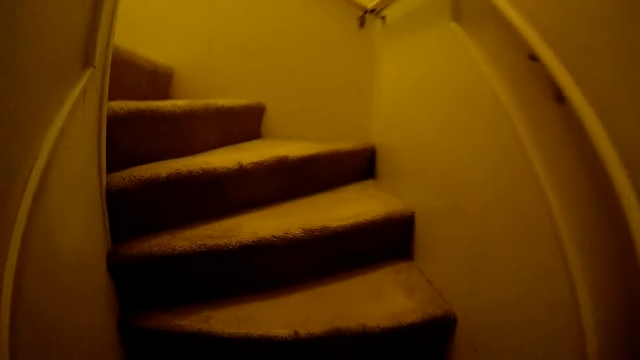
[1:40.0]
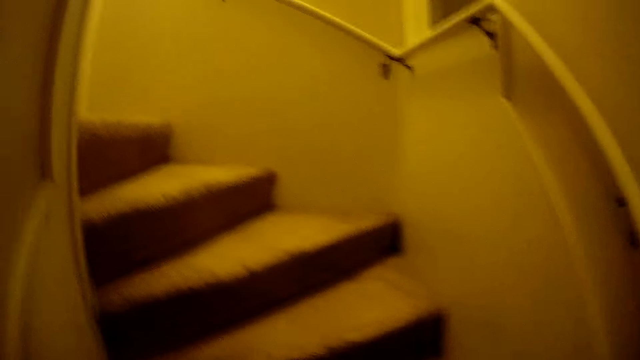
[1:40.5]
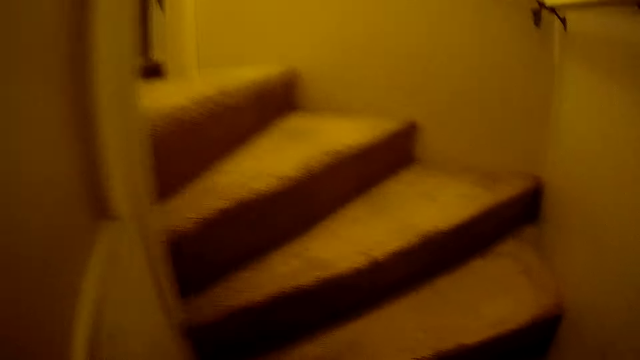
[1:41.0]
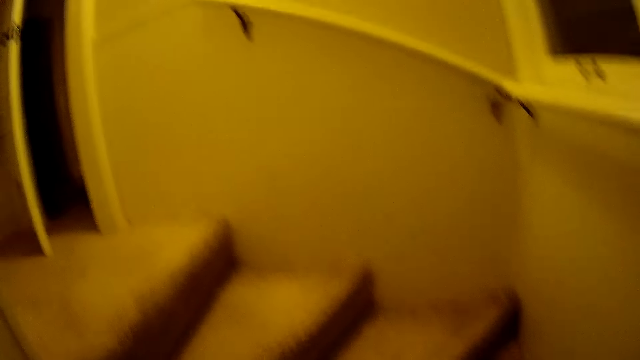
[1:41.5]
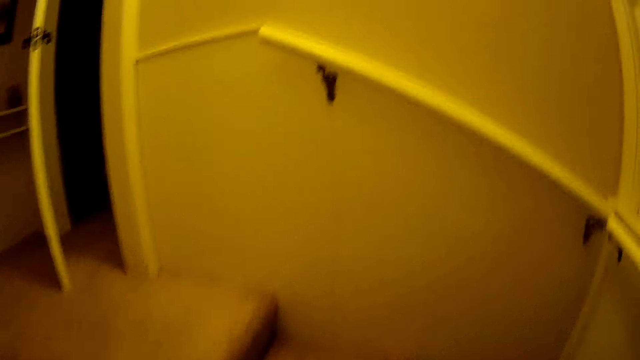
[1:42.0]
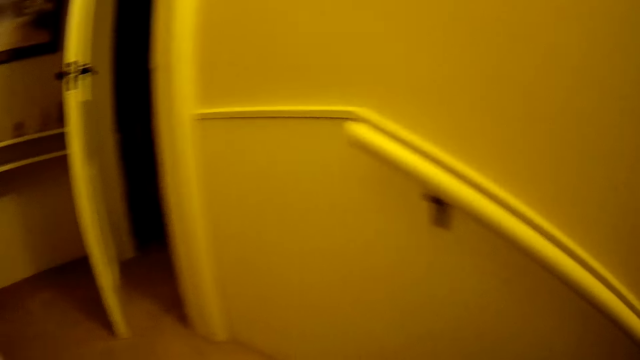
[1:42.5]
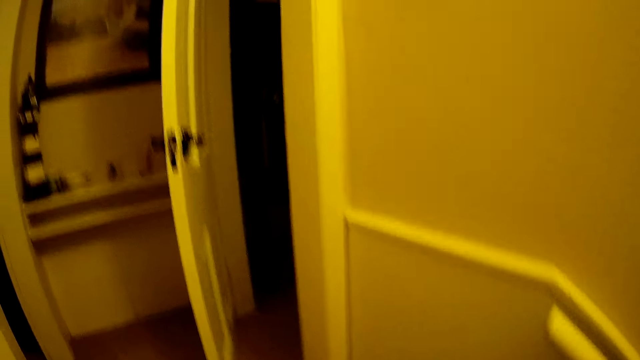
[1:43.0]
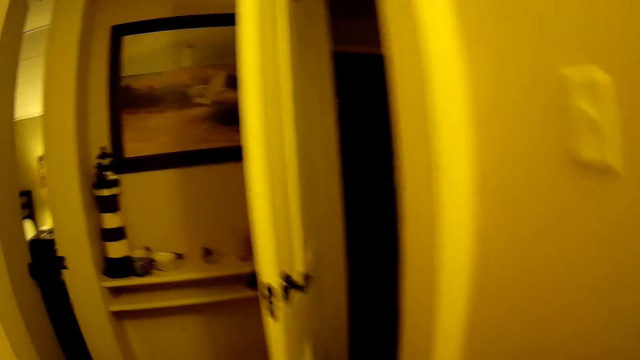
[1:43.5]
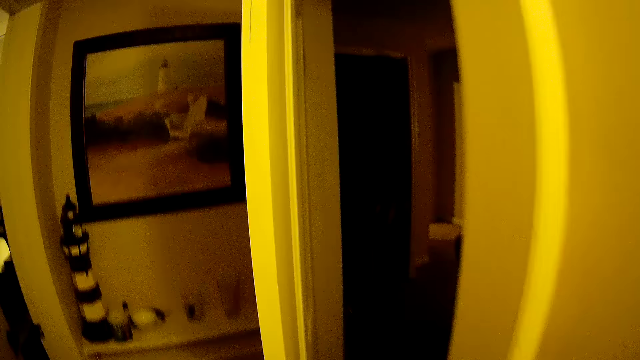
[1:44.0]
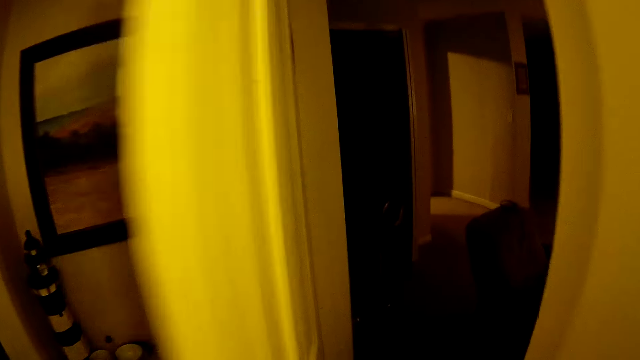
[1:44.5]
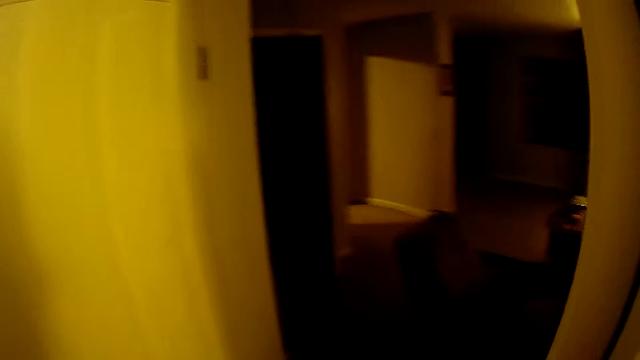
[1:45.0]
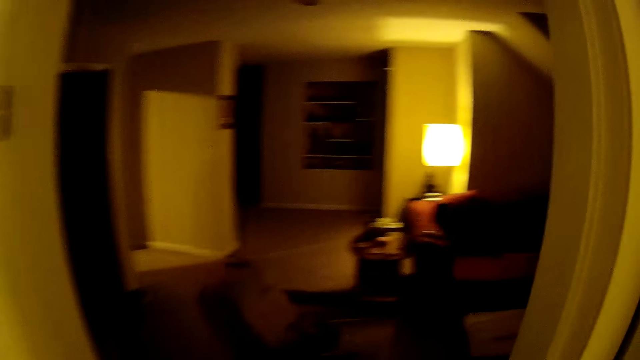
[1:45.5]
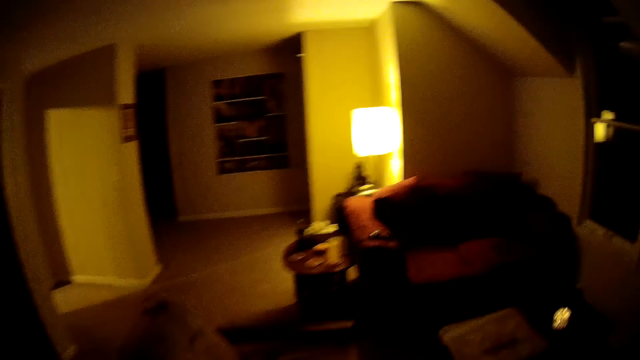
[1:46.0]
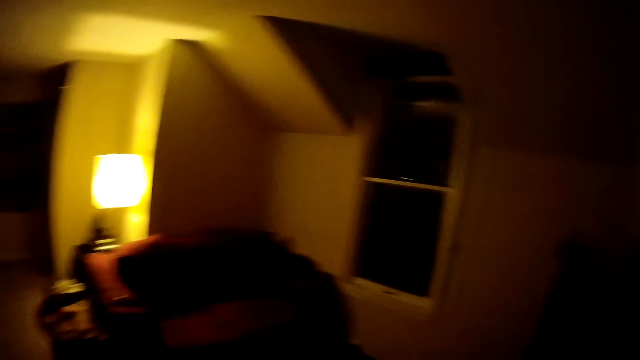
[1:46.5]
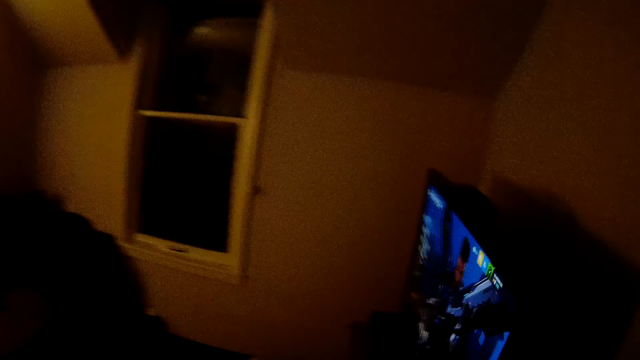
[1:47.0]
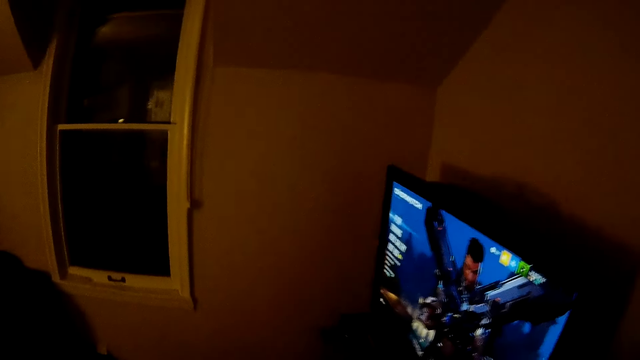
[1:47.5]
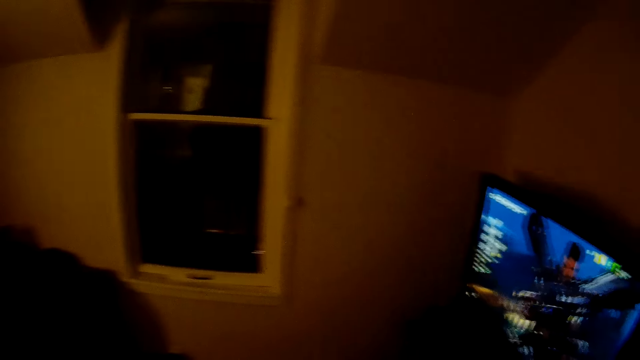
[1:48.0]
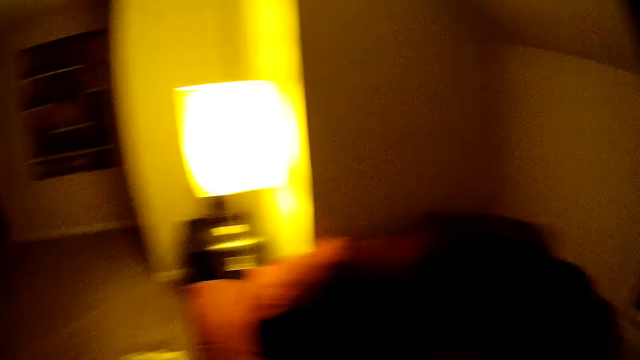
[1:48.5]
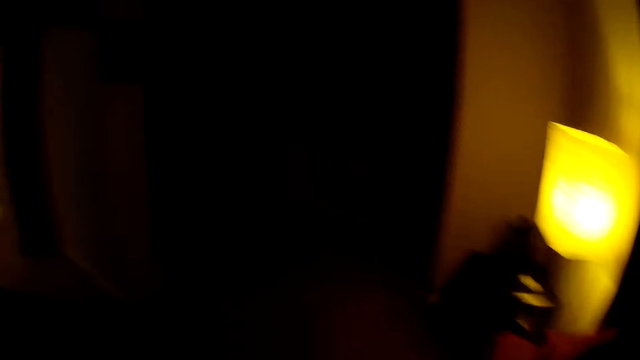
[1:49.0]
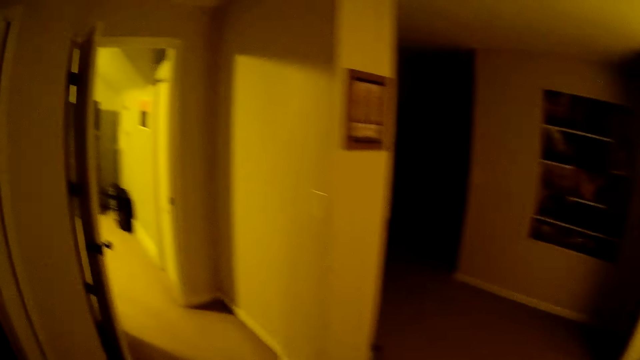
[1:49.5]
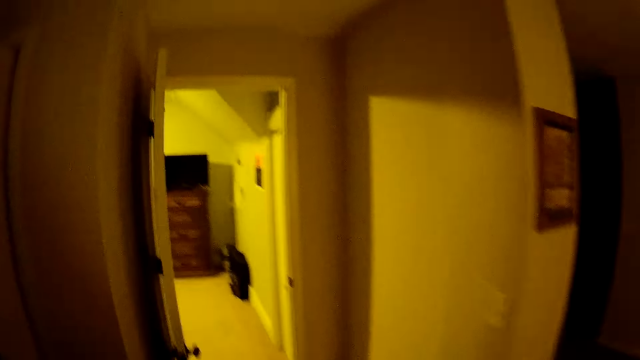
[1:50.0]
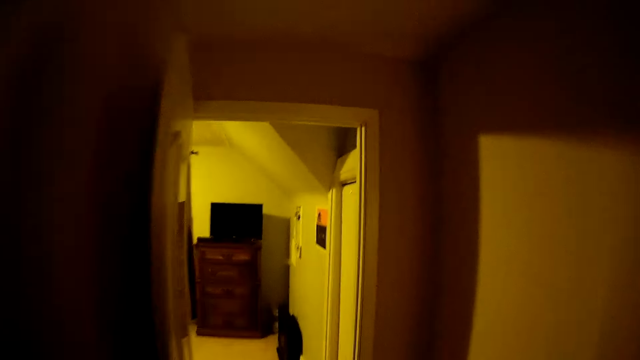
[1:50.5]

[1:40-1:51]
The camera wearer opens the door. They walk in the room.

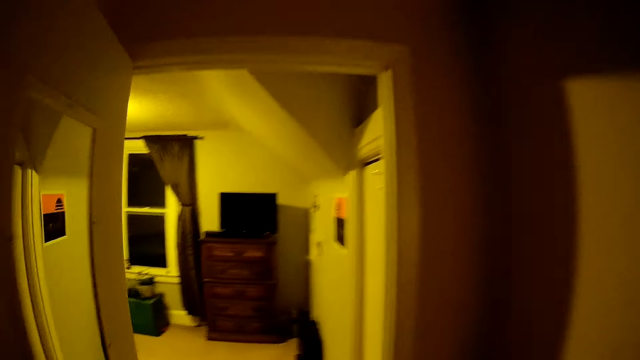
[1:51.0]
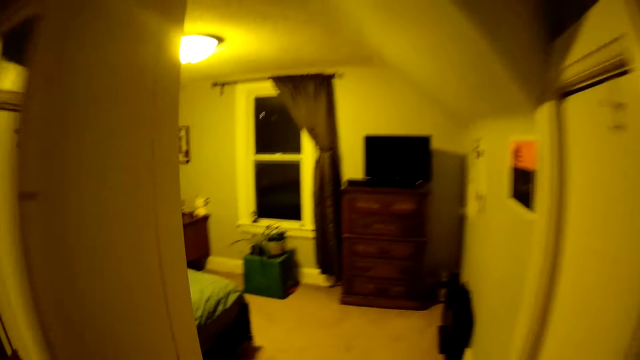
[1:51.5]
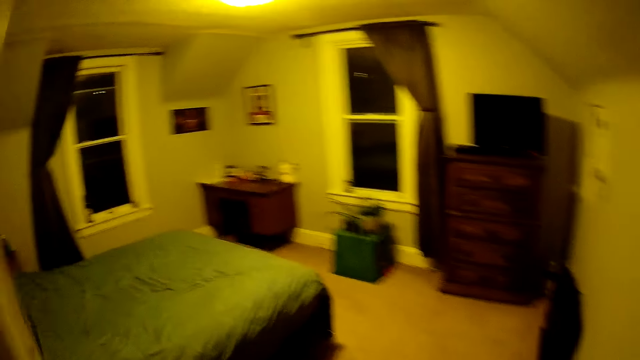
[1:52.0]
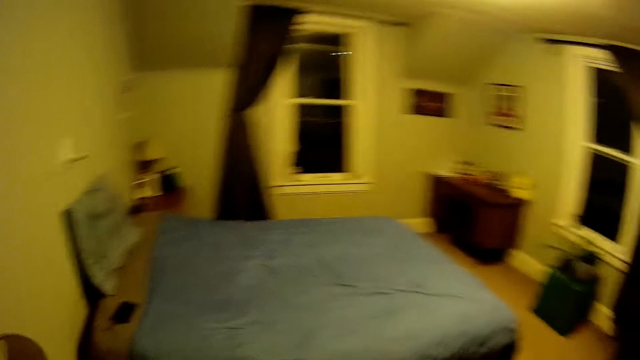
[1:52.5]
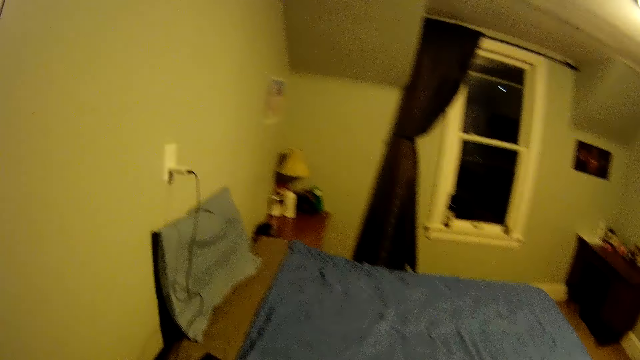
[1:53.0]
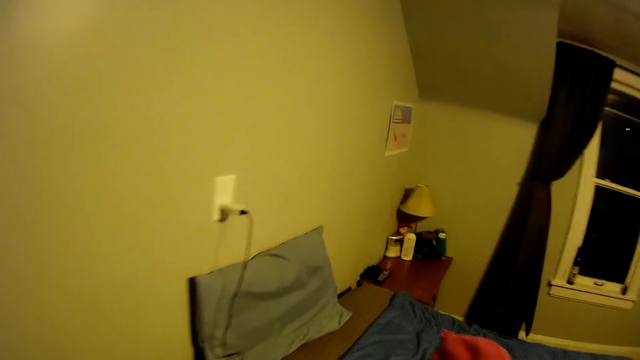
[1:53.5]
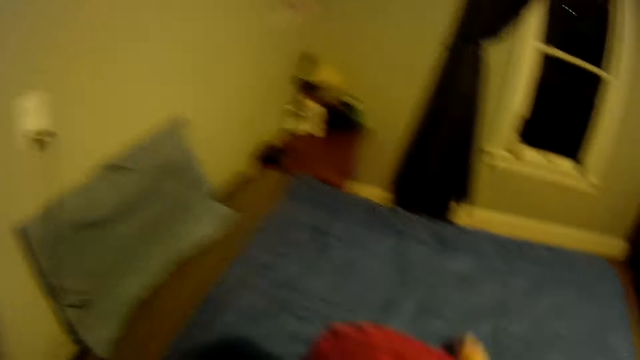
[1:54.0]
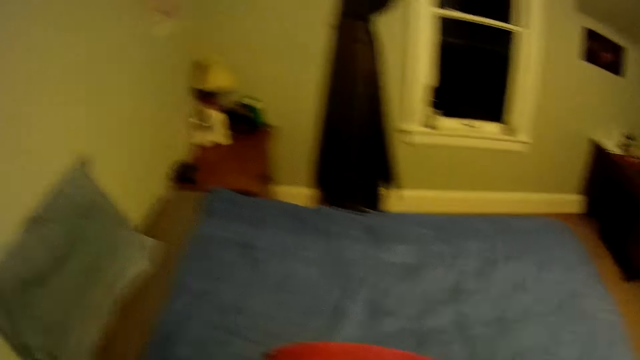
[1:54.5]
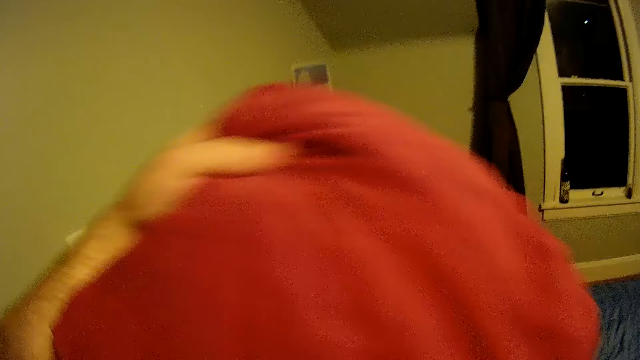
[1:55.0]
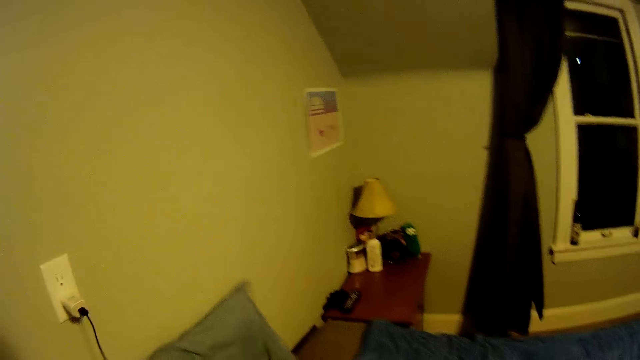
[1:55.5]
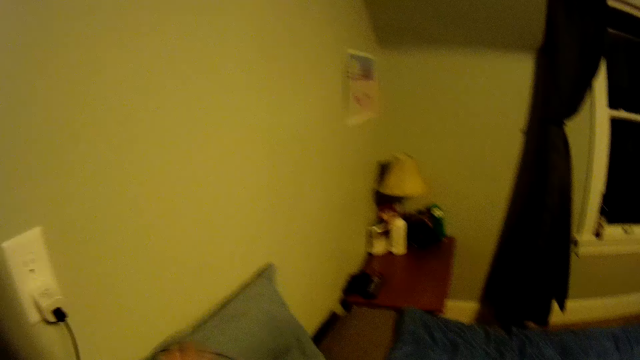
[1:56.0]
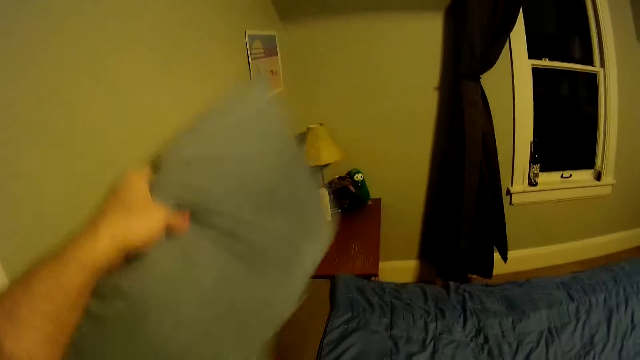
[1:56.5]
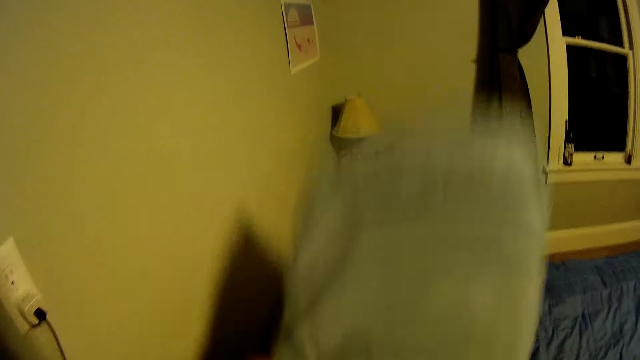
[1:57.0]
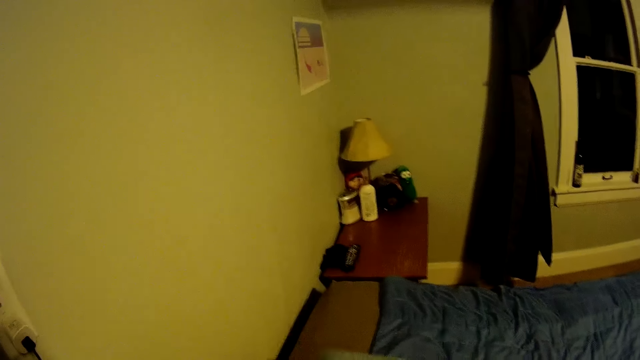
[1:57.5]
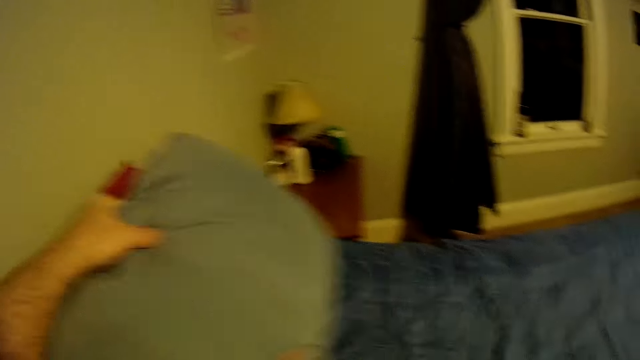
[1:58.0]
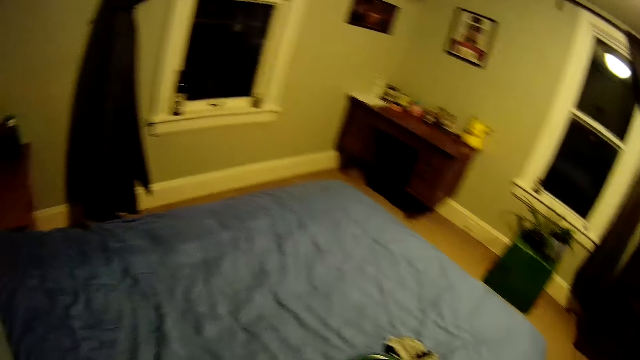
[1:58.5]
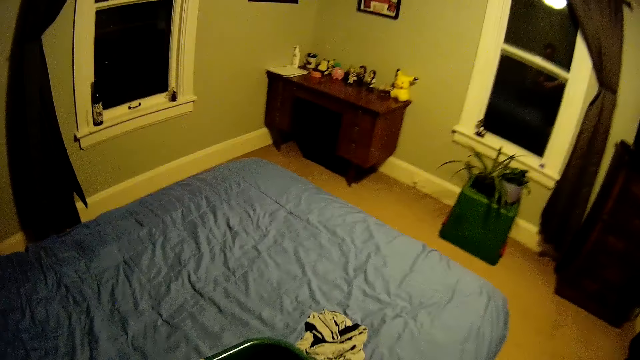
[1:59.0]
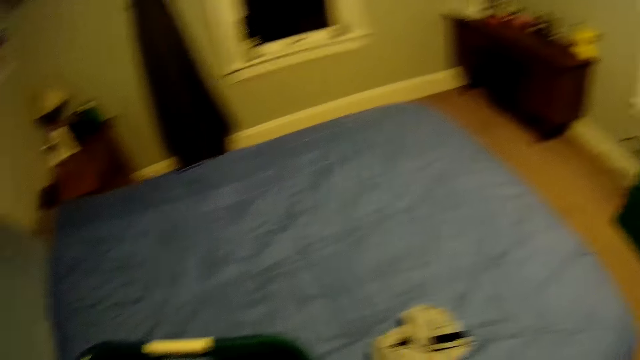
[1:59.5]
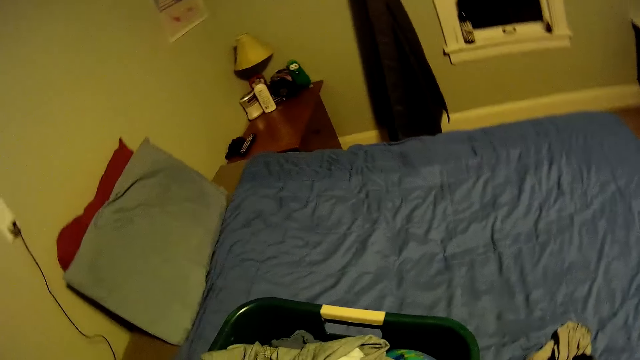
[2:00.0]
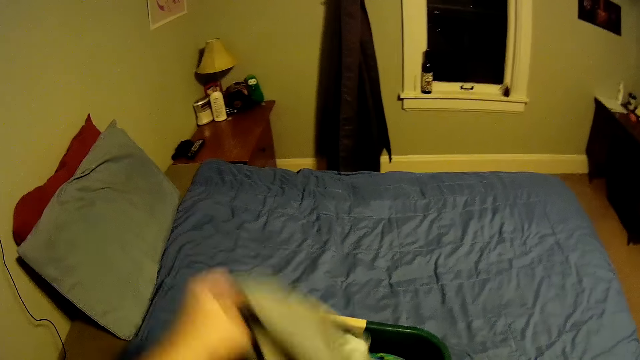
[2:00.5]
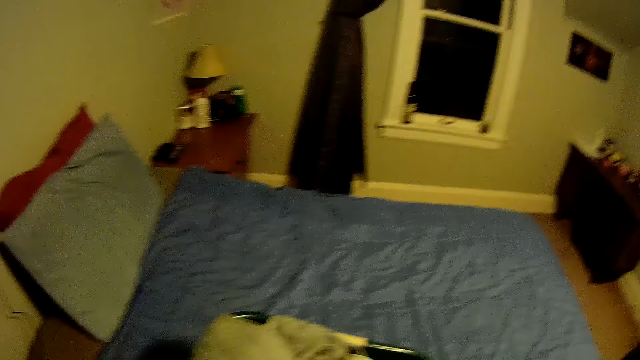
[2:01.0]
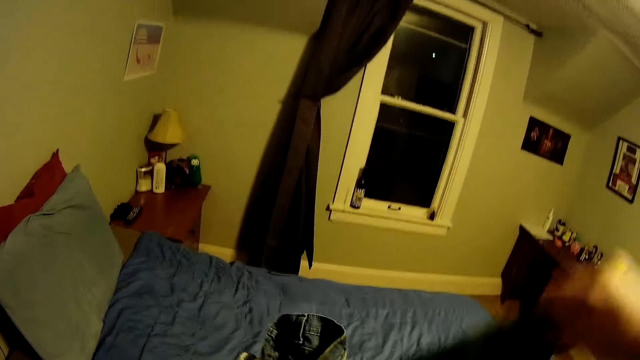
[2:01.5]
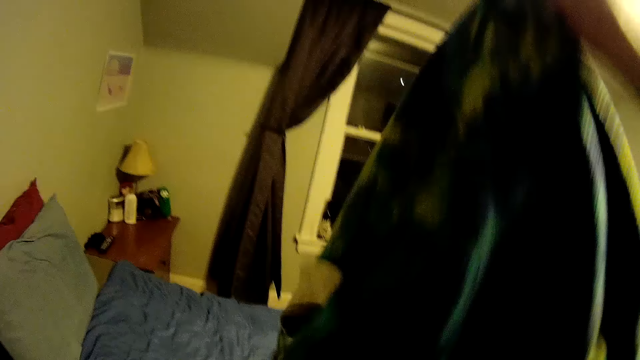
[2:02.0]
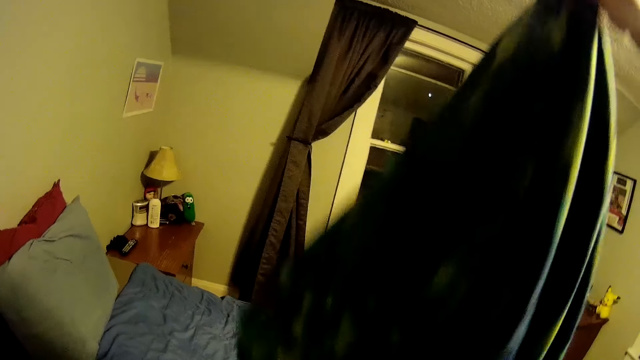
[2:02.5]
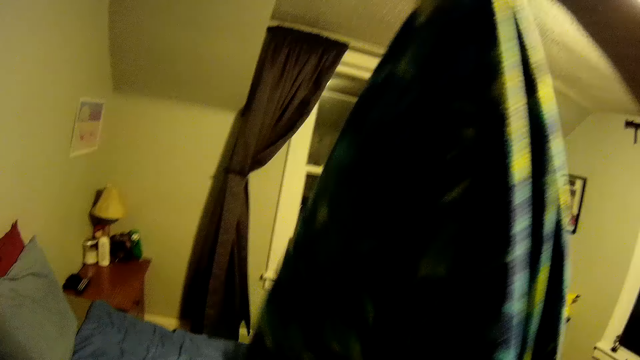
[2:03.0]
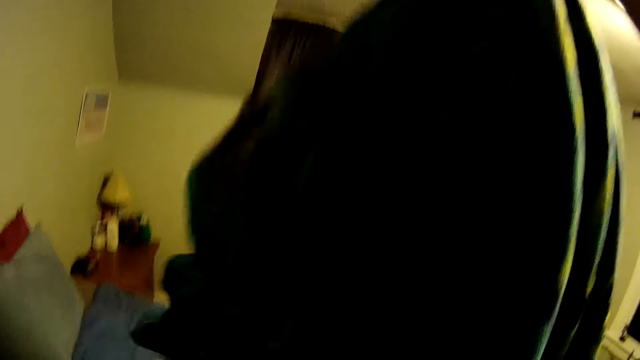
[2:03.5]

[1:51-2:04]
The camera wearer enters the bedroom. They sort the clothes on the bed. They pick a bedsheet from a laundry basket. They pick up a pillow and put the pillow on the bed. They pick a blanket from the laundry basket.
